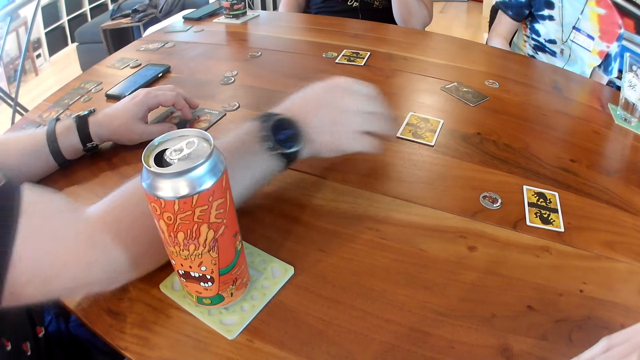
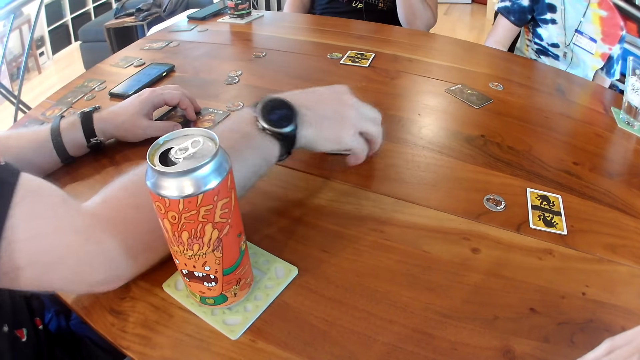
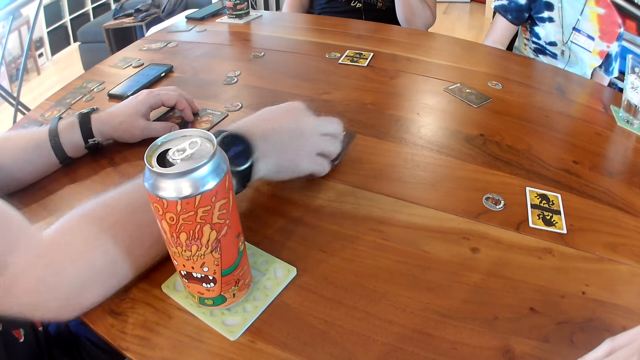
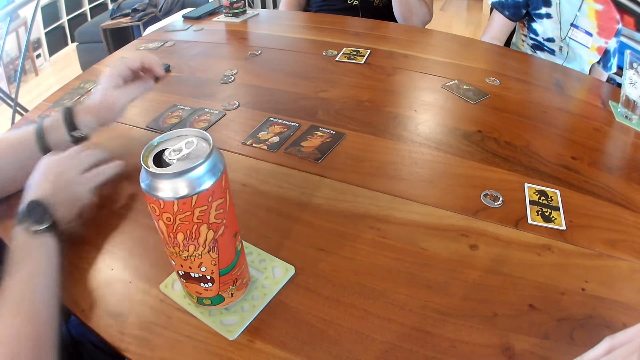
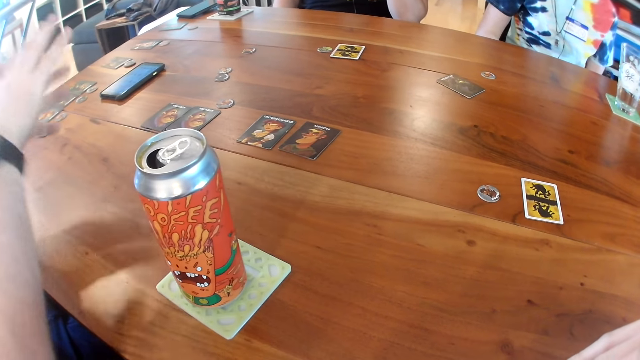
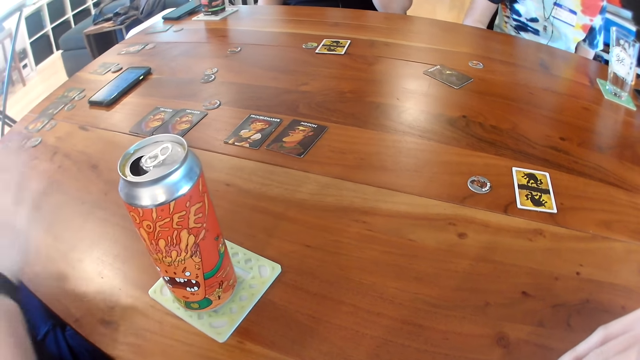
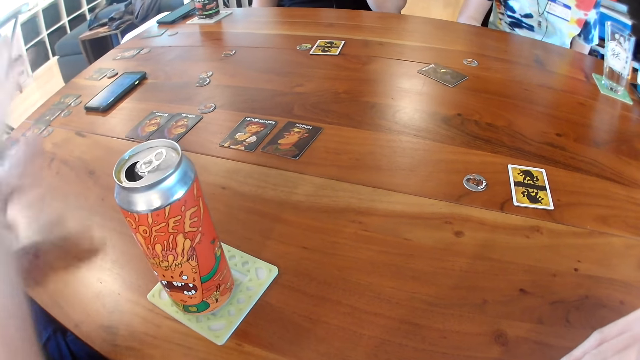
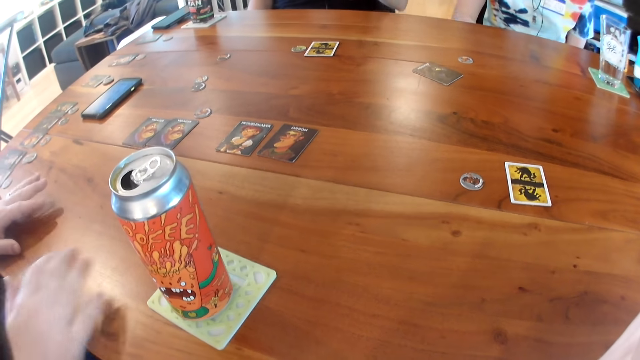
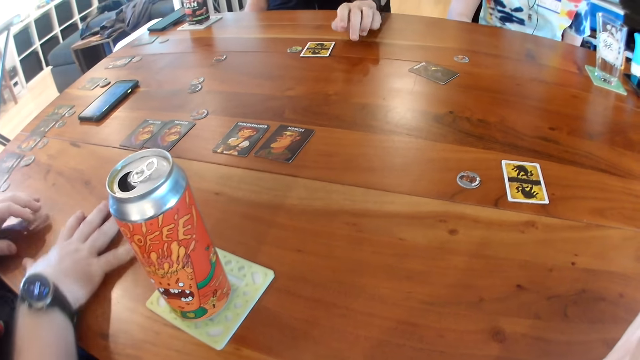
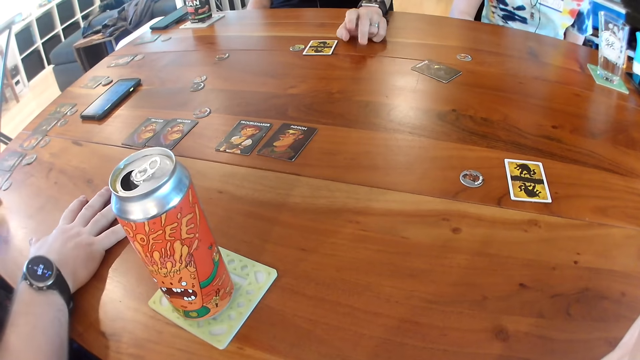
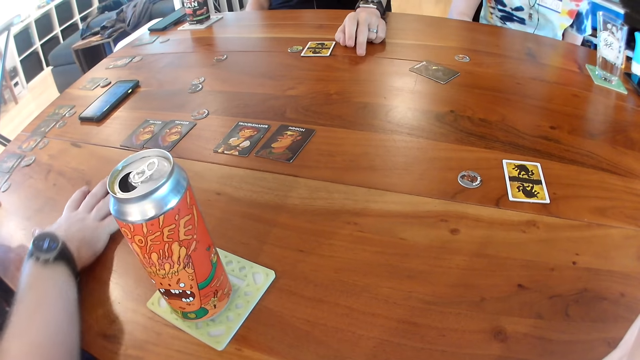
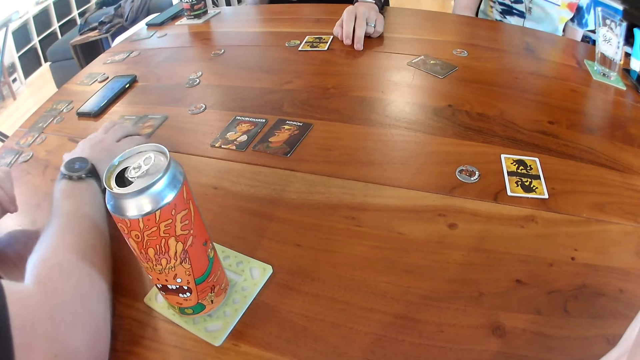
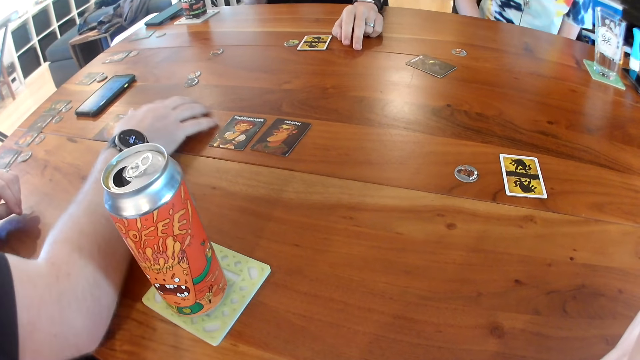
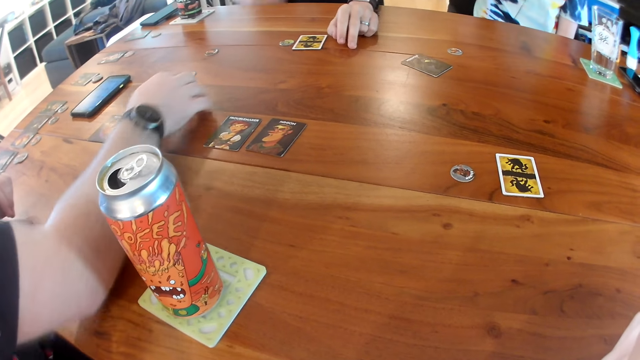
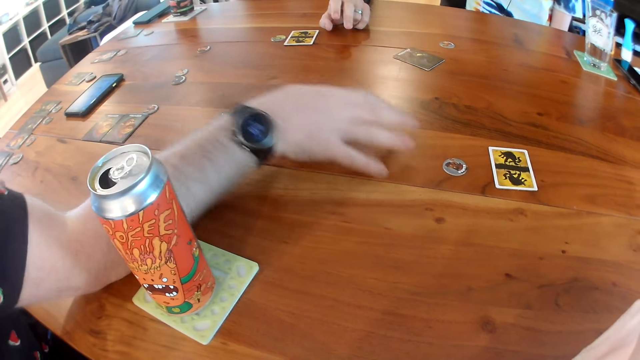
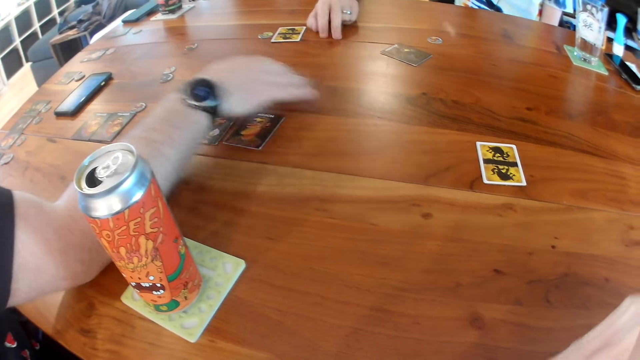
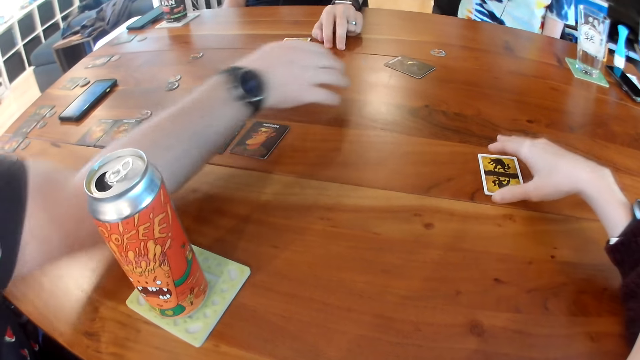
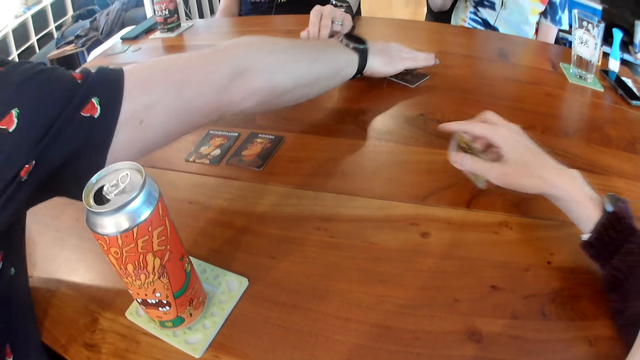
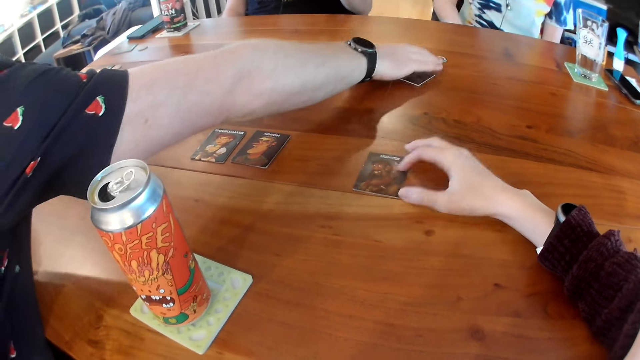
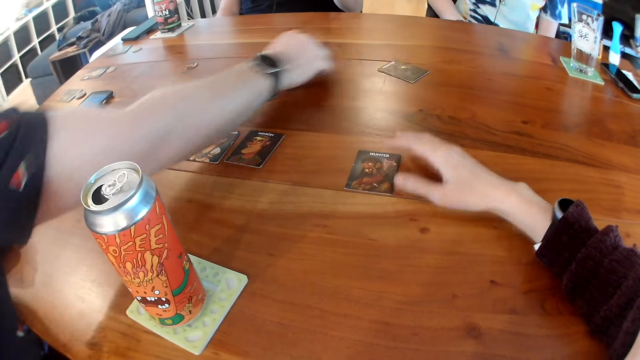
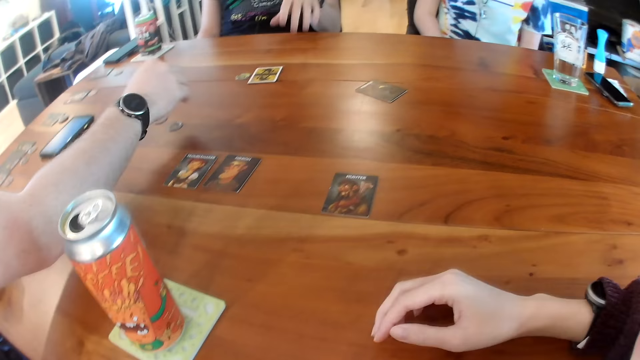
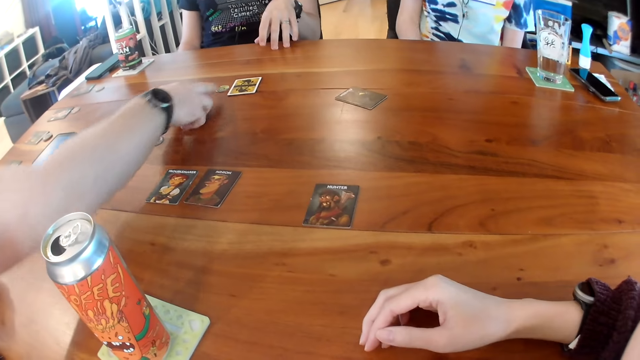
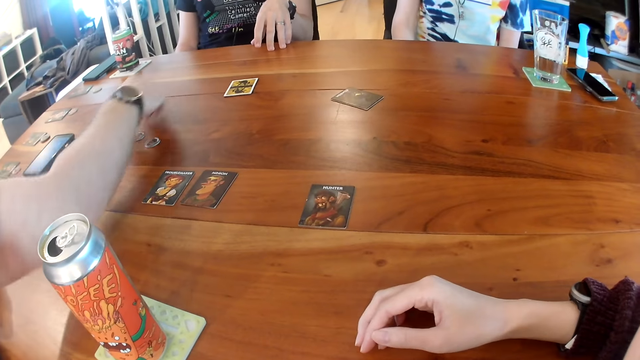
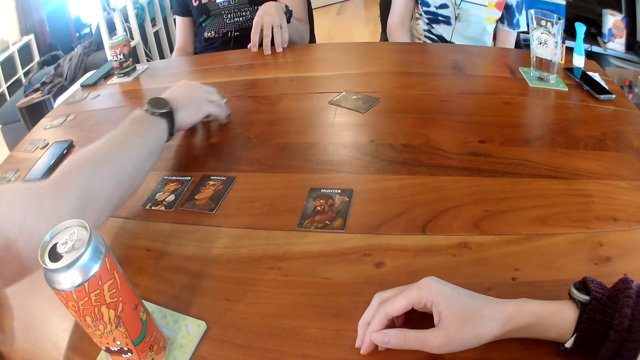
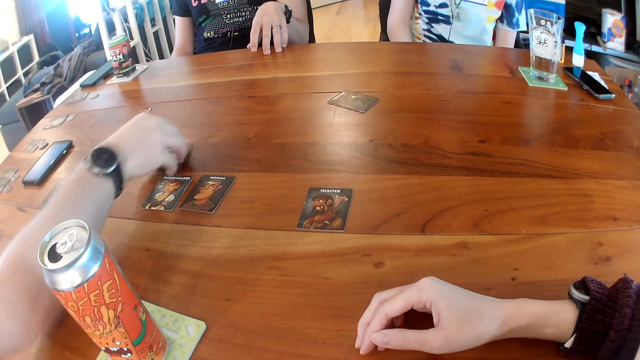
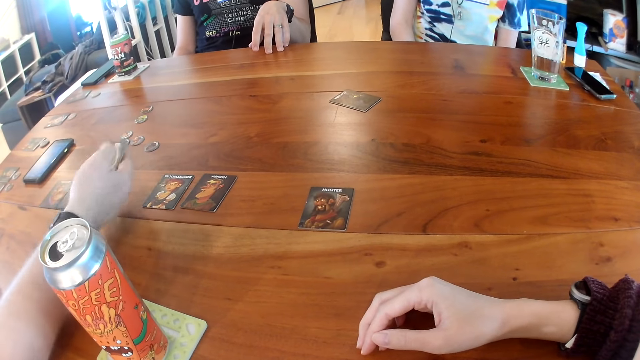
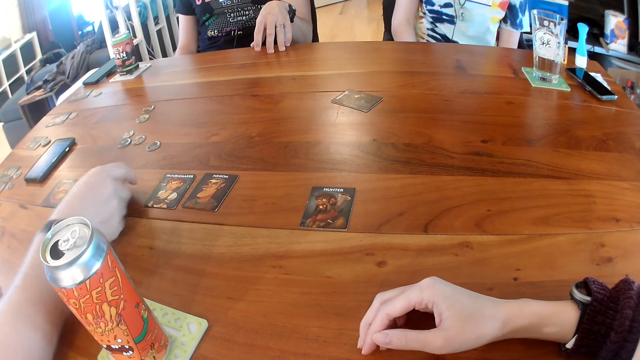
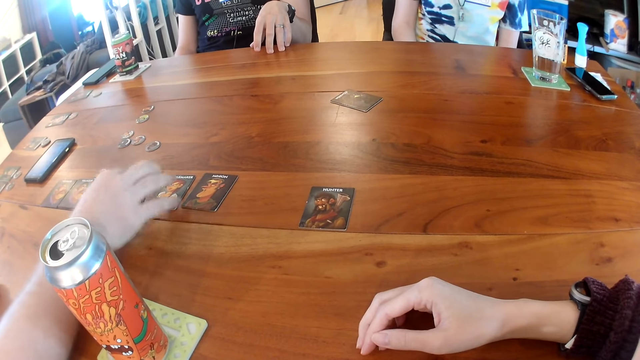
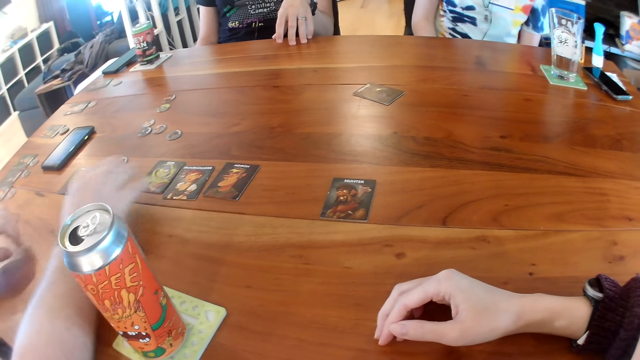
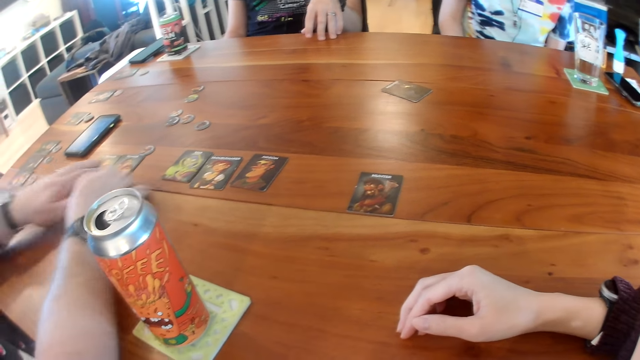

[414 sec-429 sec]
A man turns over the card on the table with his right hand, touches a card on the table with his right hand, and turns over the card on the table with his right hand. The man interacts with the camera wearer, another man, and a woman. The other man touches the table with his left hand. A person talks. The first man moves cards on the table with his right hand and moves the token on the table with his right hand. The camera wearer turns over a card on the table with her right hand. The first man moves the token on the table with his right hand. He moves the token again. He moves the card on the table with his right hand. The camera wearer talks. The first man turns over the card with his right hand.

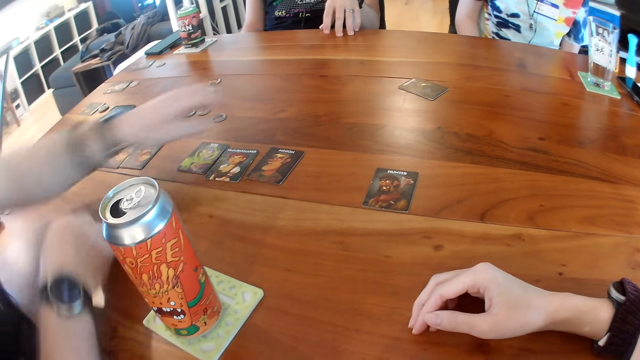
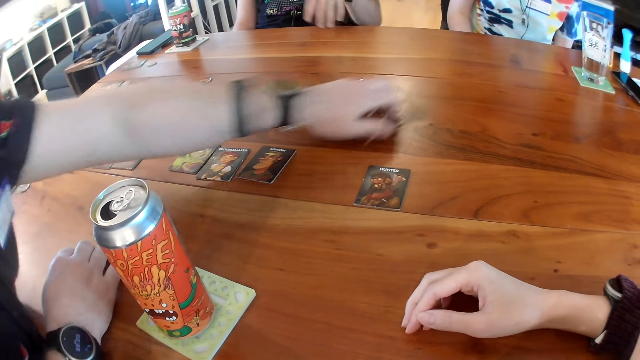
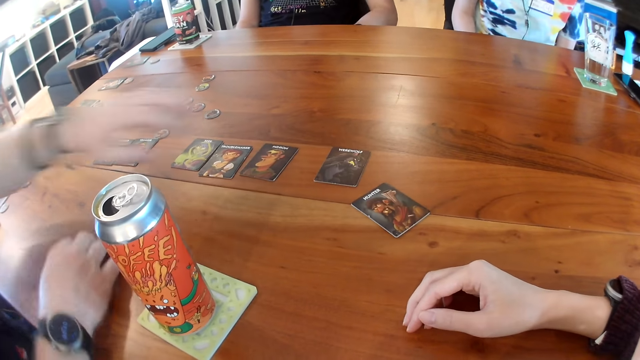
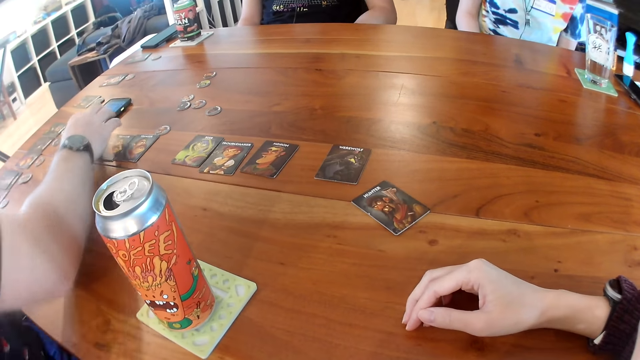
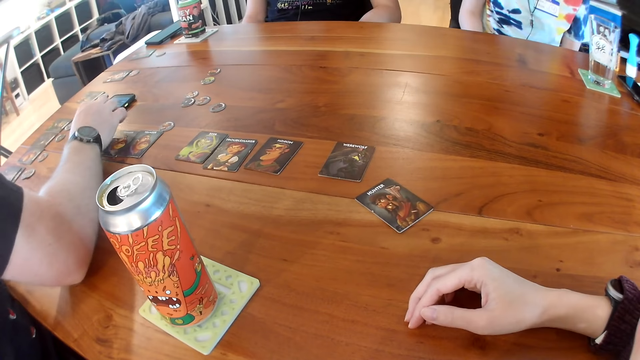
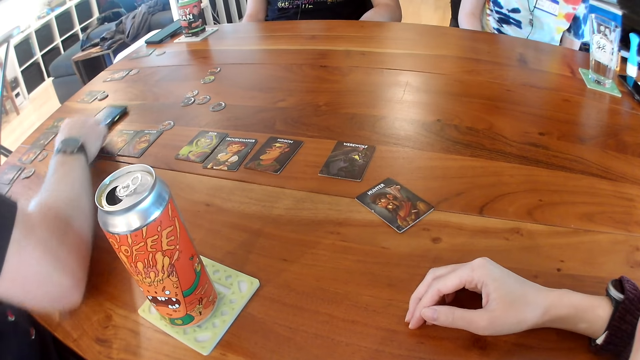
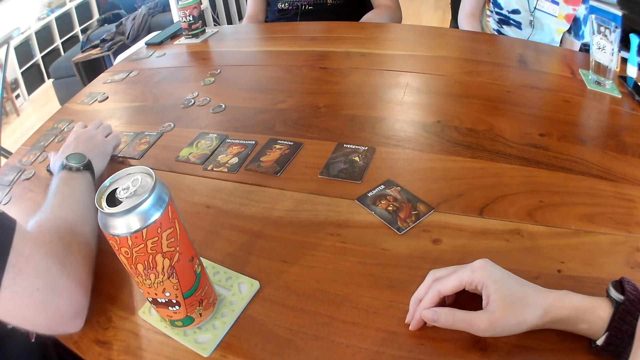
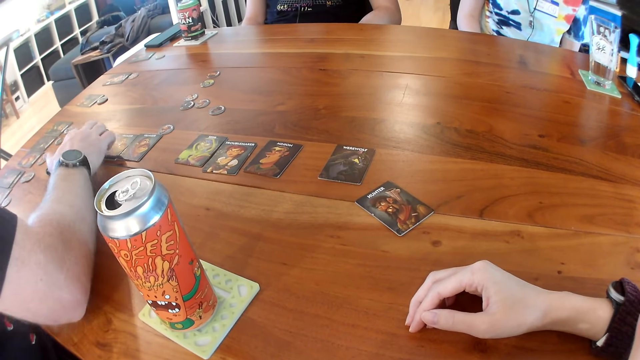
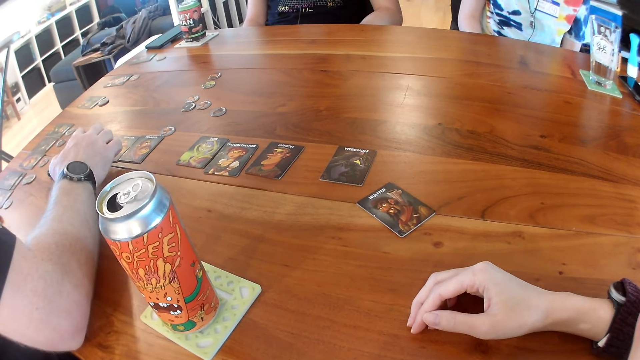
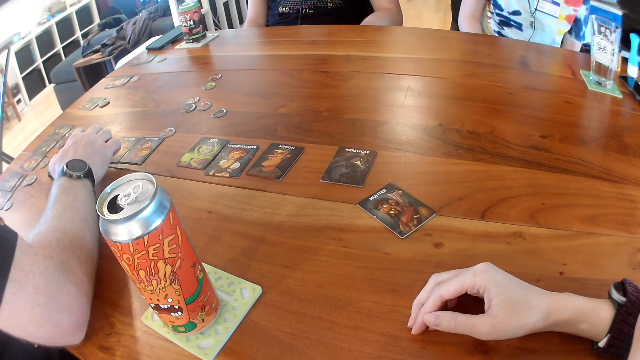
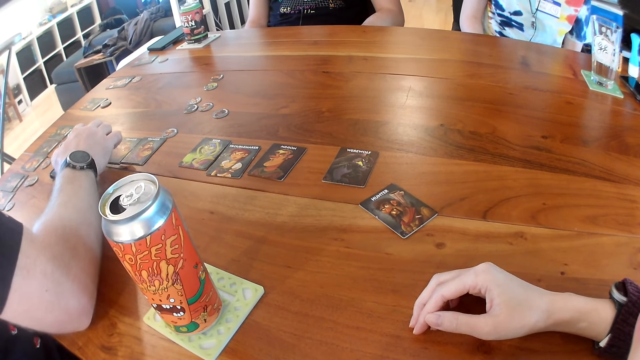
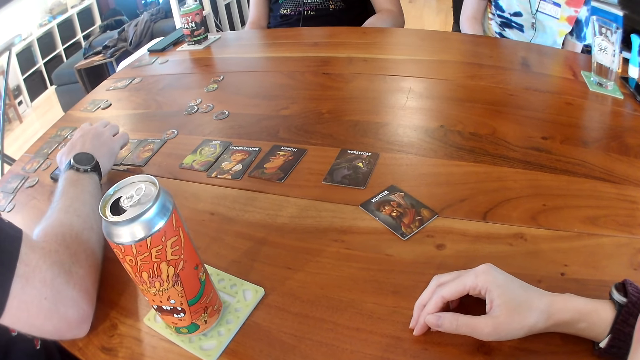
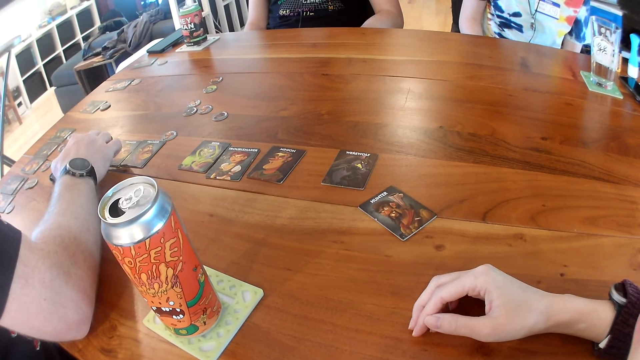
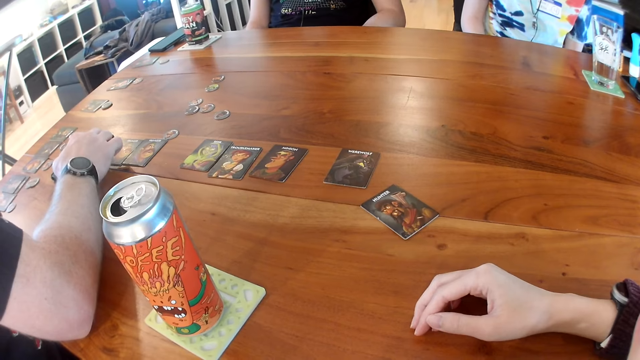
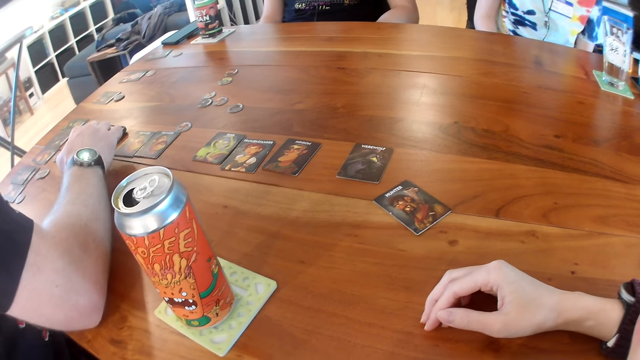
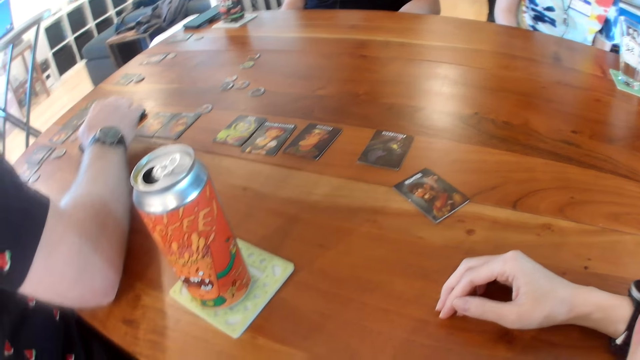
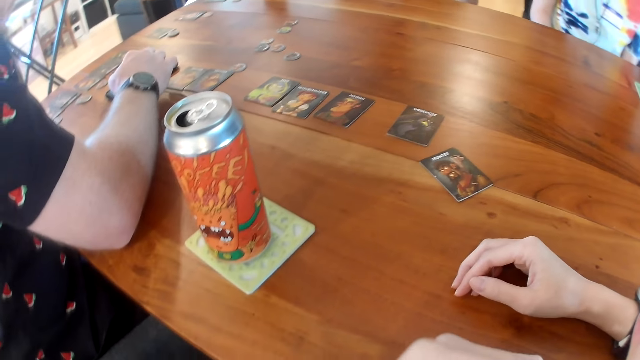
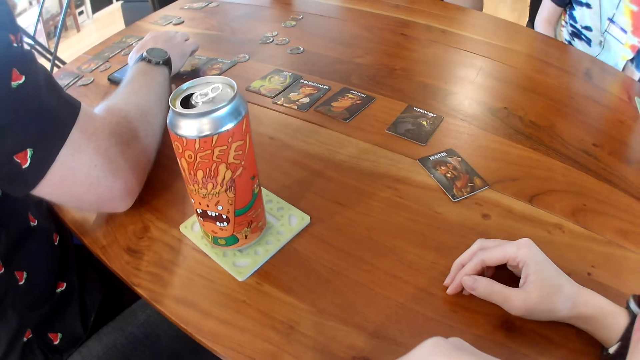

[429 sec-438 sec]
A man moves the card on the table with his left hand. He touches a phone on the table with his right hand, moves the phone on the table with his right hand, and touches the phone on the table with his right hand. He operates the phone.
